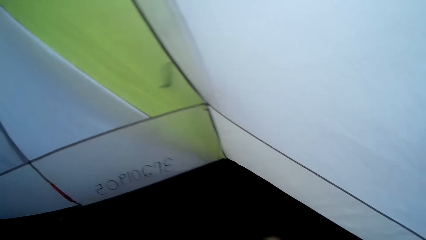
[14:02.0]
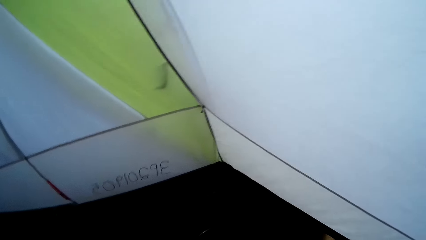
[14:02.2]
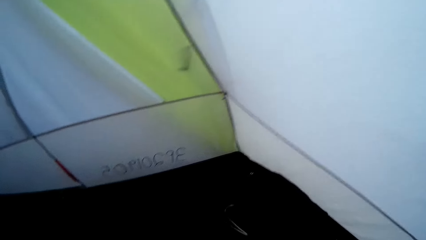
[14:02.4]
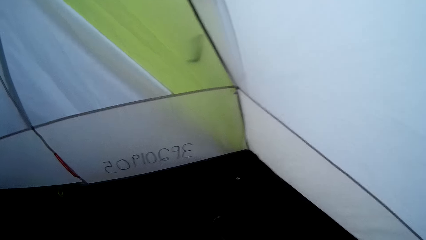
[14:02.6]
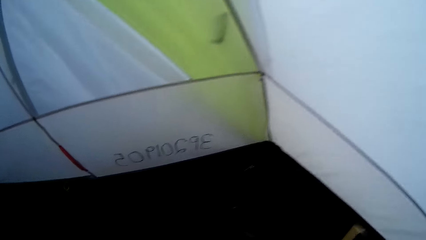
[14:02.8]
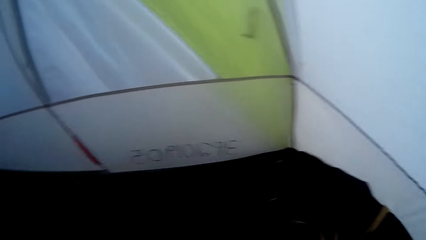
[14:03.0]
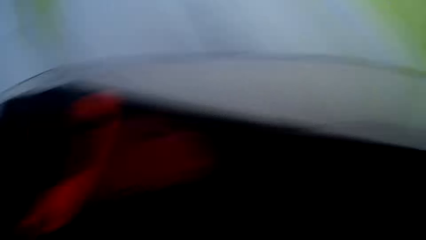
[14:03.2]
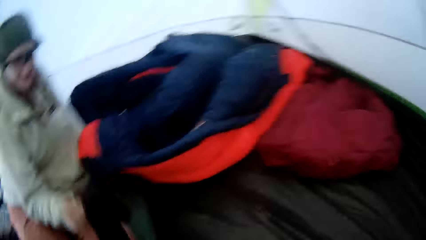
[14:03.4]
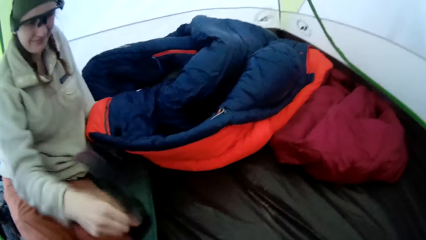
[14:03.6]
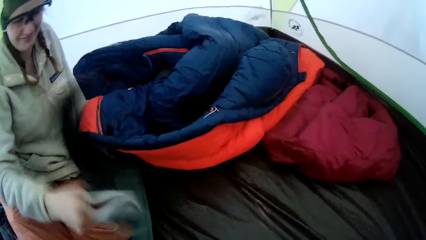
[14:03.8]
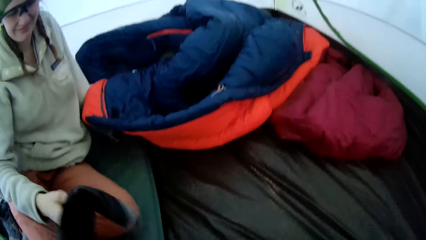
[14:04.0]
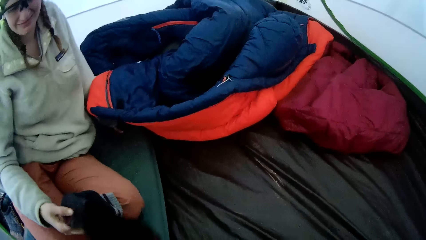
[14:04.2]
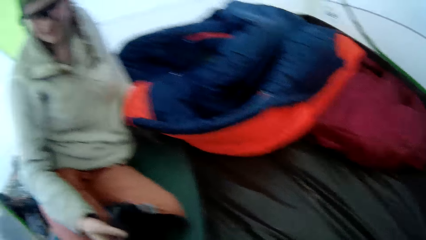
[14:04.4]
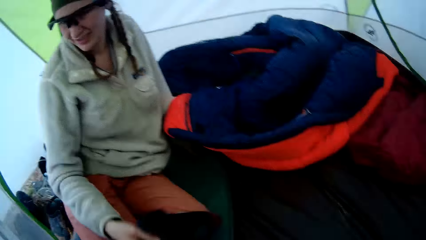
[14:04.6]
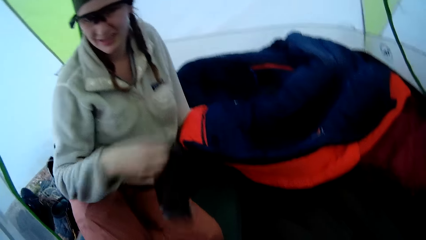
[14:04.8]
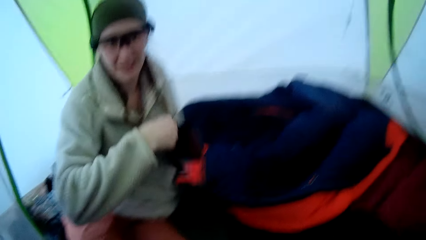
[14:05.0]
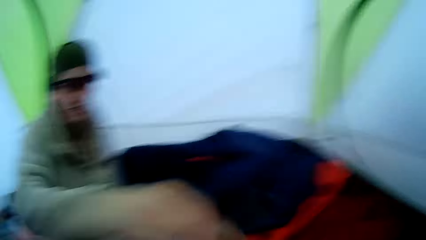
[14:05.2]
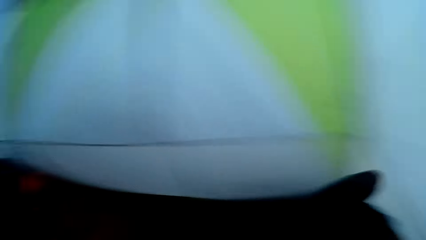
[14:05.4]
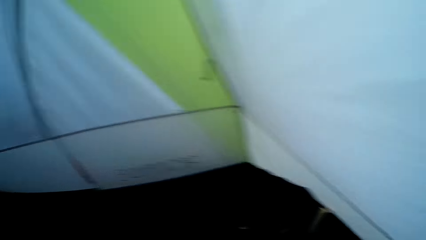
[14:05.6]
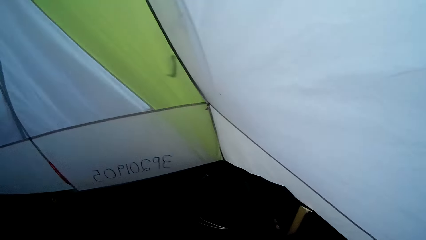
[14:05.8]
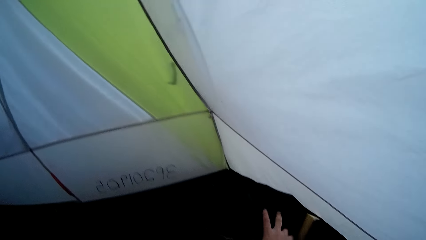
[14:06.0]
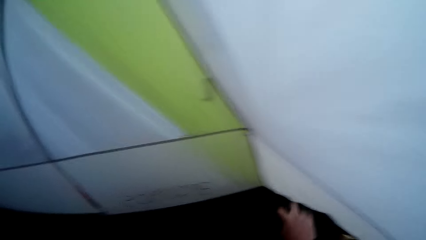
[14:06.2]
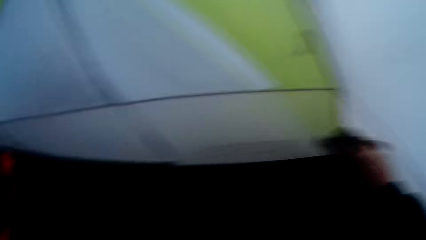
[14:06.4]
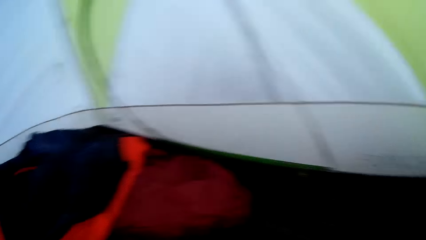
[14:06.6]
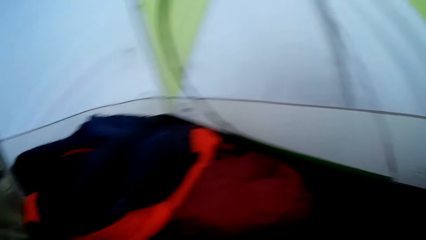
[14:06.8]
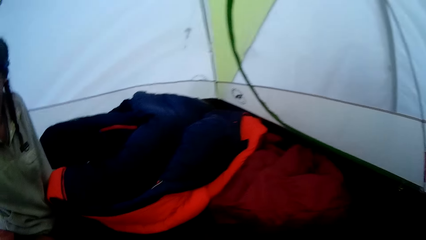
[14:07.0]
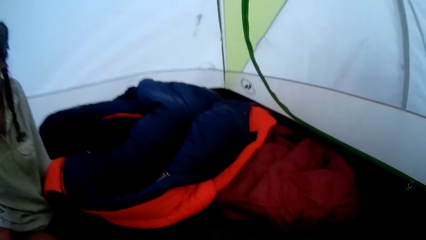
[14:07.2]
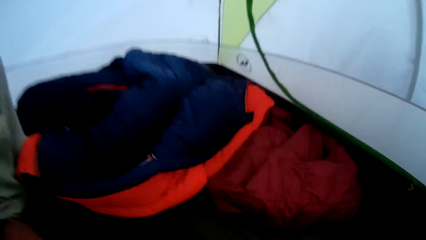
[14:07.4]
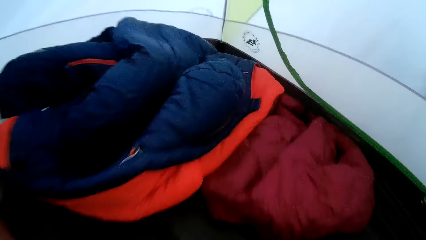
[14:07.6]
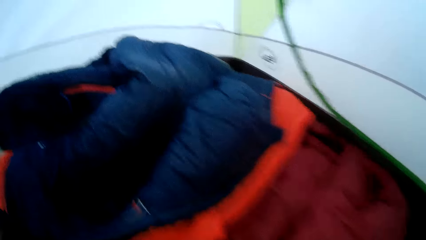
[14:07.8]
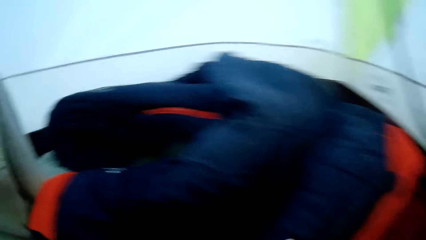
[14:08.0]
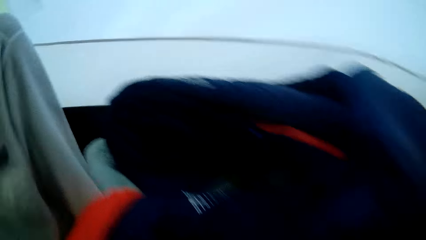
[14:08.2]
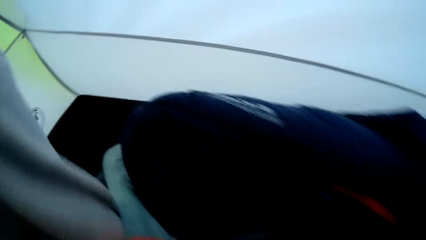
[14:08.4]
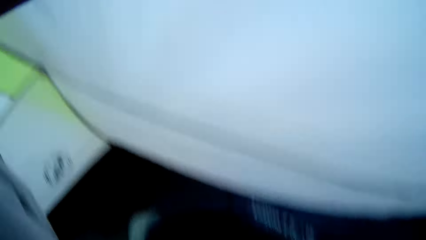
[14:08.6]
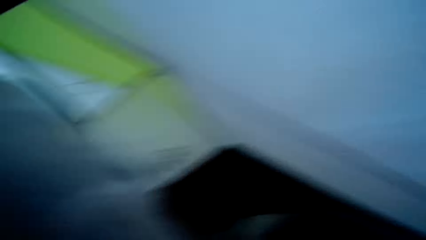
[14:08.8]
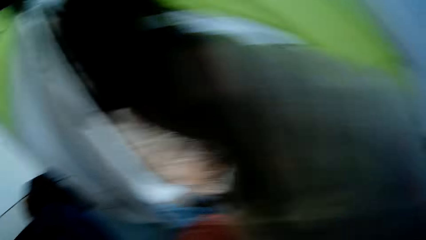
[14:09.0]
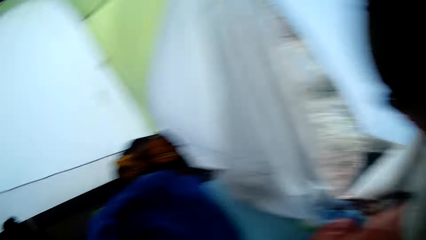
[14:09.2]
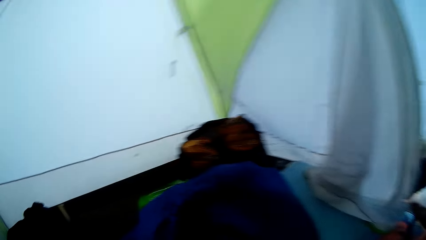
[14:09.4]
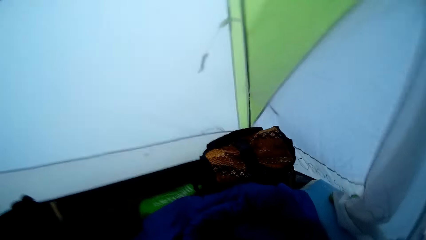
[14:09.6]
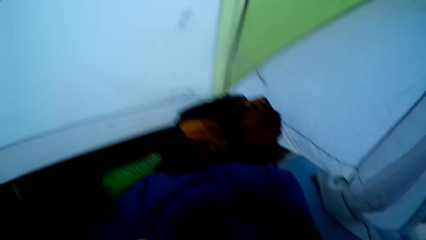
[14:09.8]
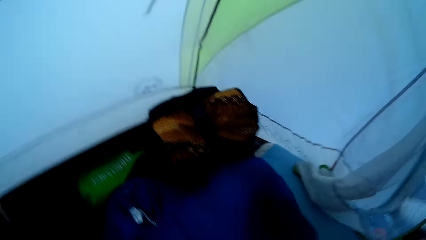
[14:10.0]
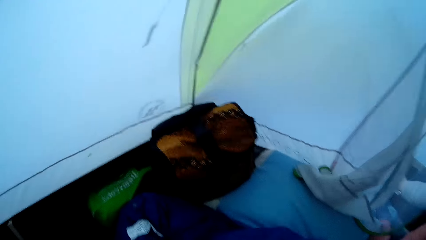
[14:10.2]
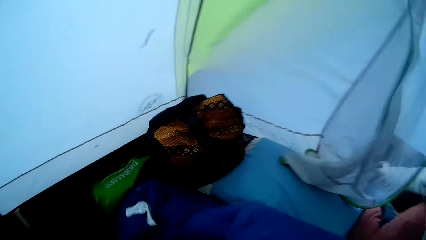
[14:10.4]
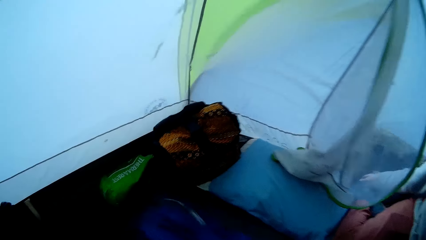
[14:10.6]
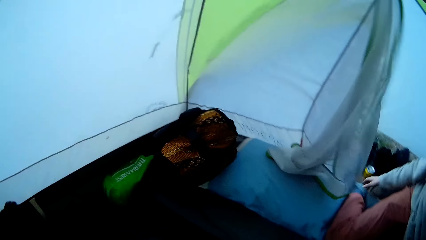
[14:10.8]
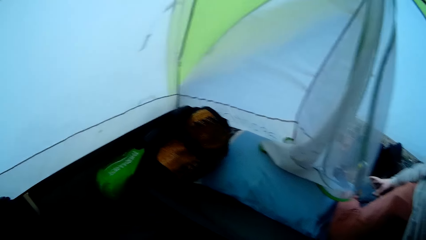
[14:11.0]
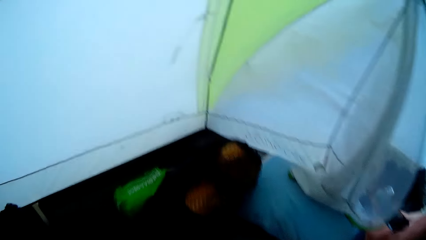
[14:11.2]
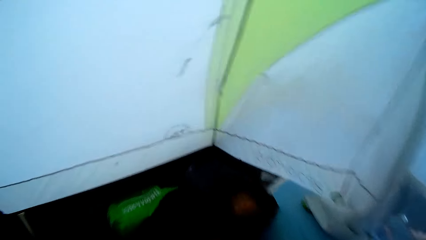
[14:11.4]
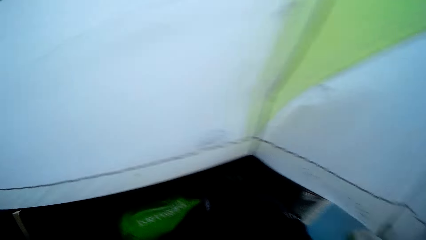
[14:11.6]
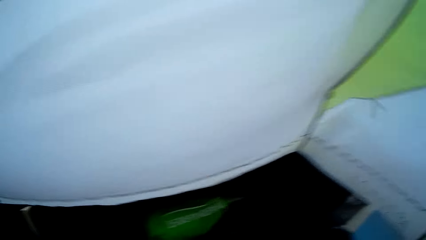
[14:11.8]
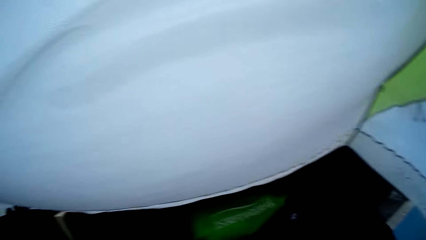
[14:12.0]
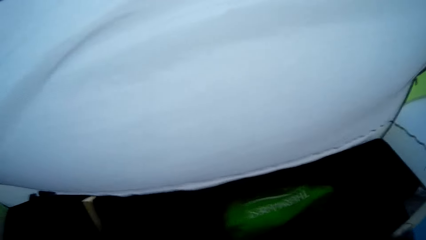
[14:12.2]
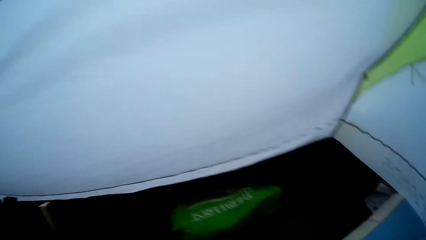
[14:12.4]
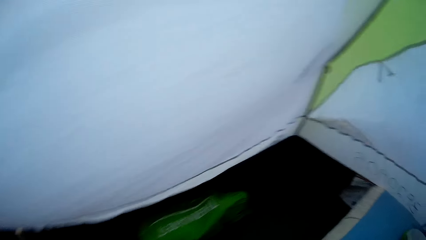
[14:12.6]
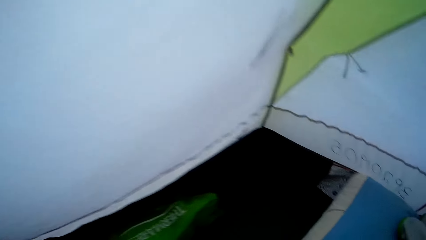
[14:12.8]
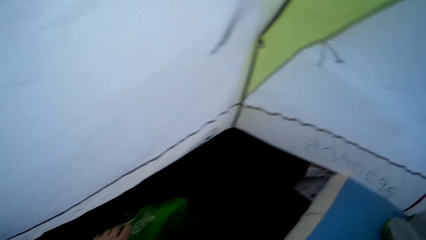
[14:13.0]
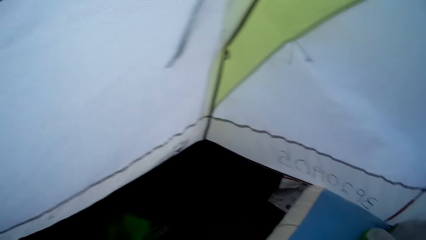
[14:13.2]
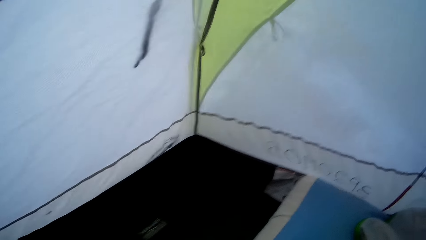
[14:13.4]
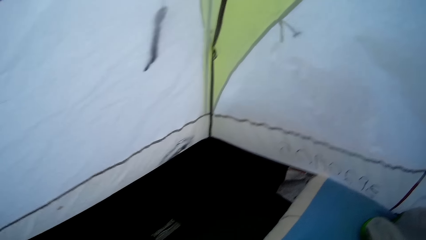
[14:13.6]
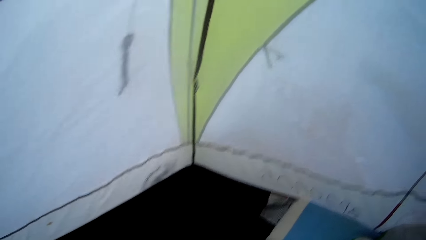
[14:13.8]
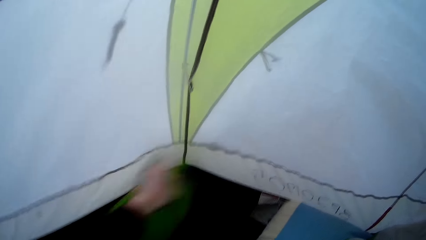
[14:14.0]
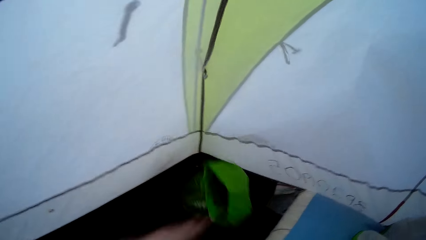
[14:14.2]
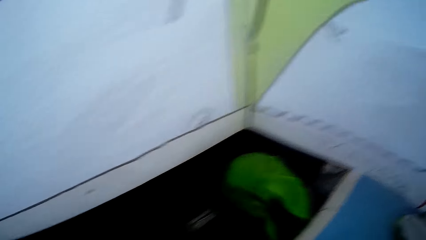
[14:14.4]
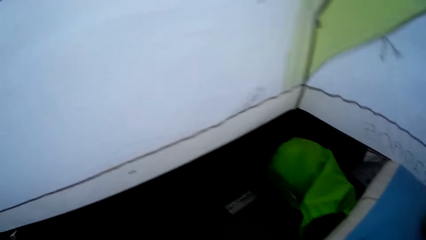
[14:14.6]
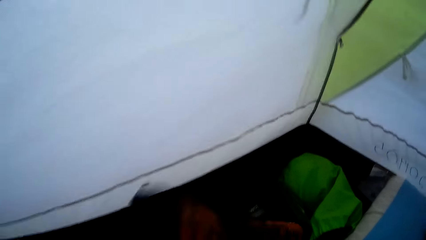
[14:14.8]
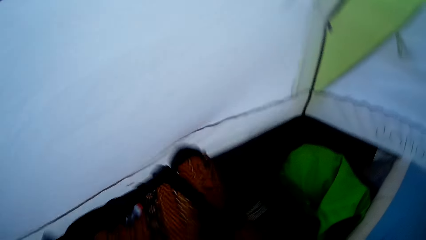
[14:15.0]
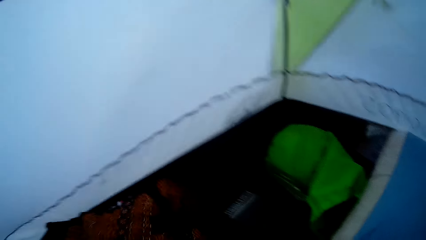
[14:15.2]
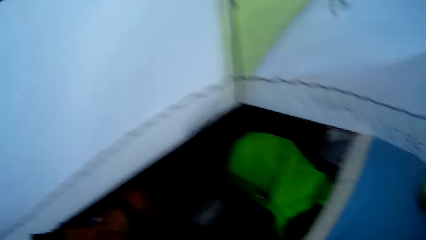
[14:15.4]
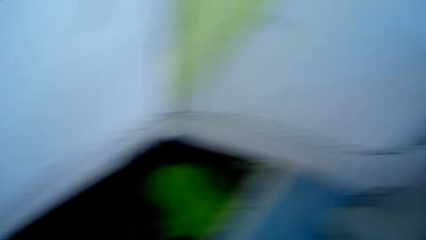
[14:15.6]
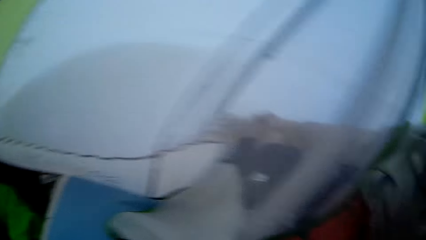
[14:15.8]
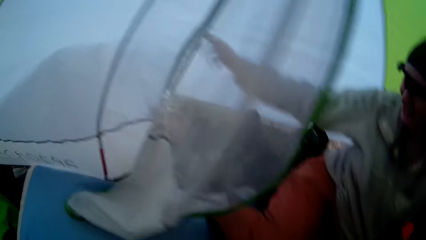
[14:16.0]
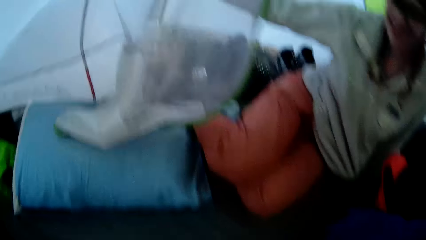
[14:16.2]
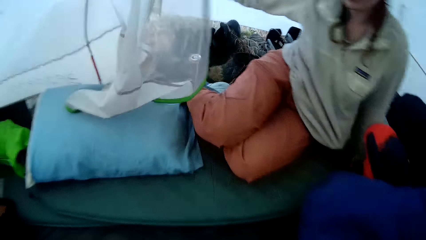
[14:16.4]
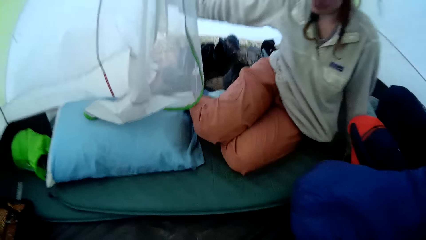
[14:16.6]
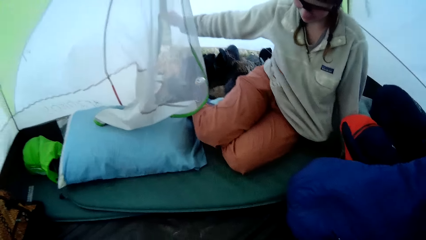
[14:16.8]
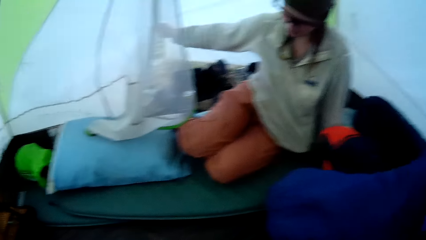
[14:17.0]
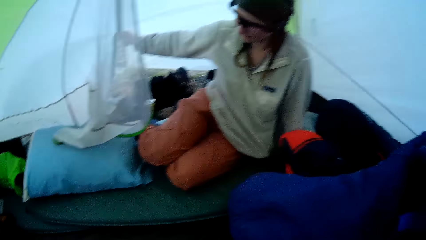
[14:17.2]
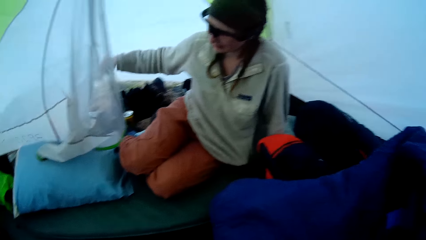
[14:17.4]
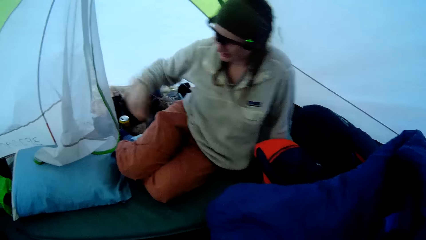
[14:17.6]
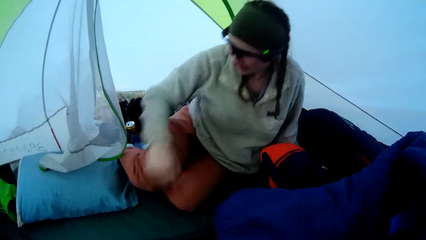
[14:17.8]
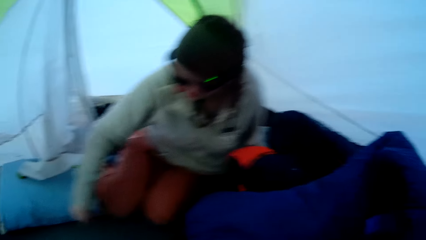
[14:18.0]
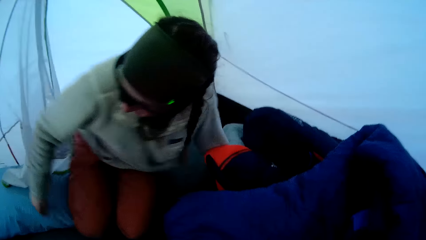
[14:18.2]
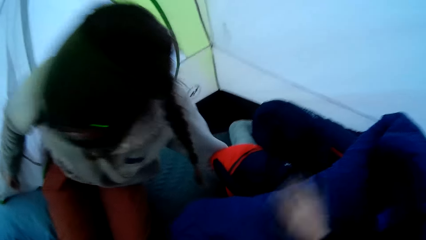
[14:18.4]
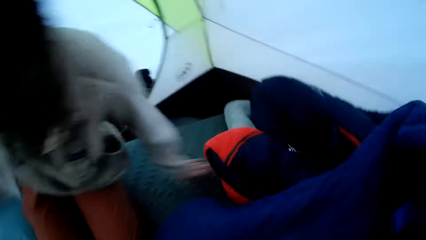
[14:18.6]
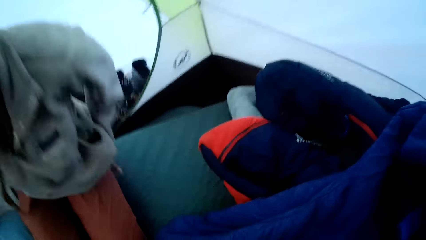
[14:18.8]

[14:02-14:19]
The camera wearer moves something. A woman shakes a cloth. The woman touches a sock. The woman throws a cloth. The woman drops the sock. The camera wearer holds something. They pick up a cloth. They move around. They pick up a cloth. The woman touches the tent. The camera wearer picks up a bag. They drop the bag. They drop the cloth. The woman touches the tent. The woman moves aside.
